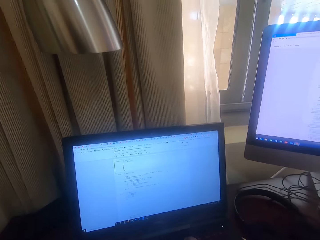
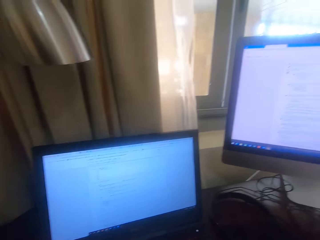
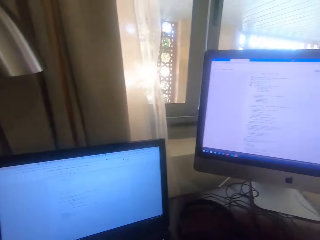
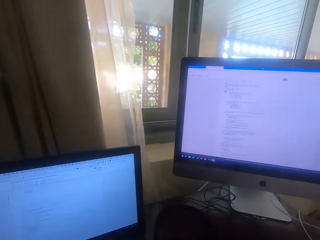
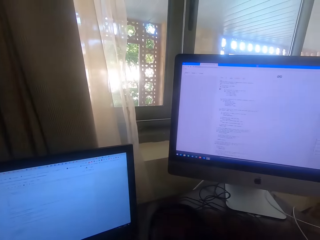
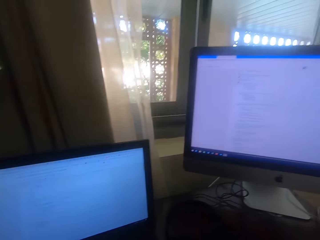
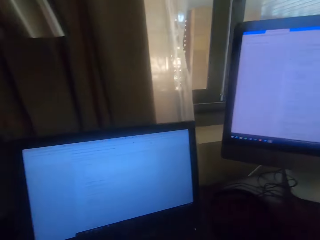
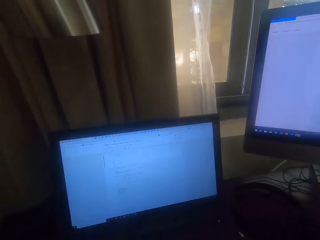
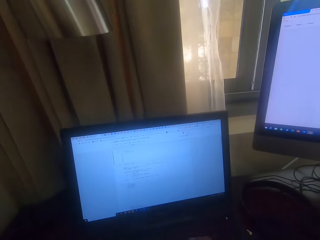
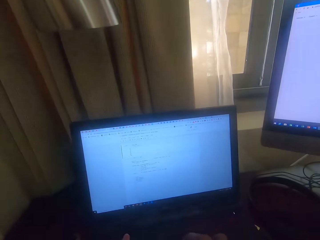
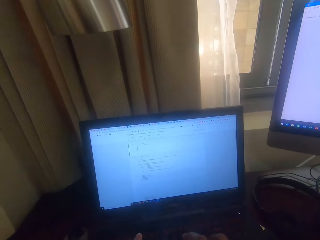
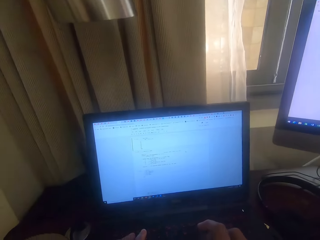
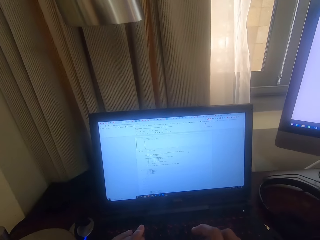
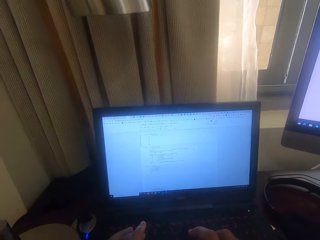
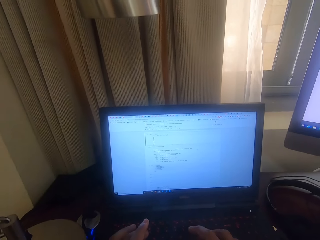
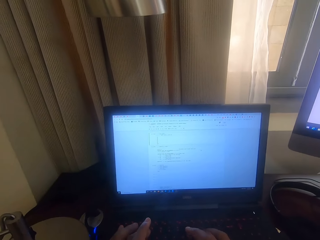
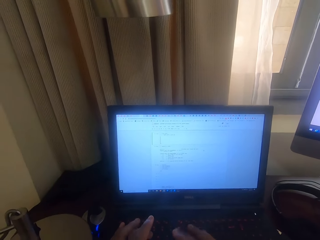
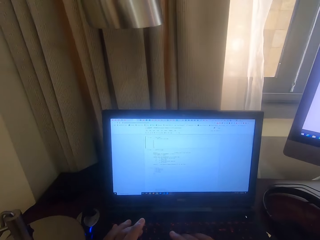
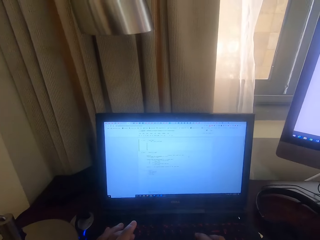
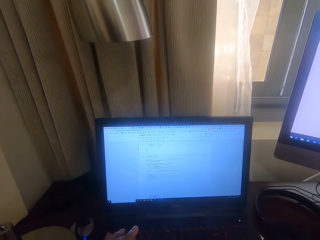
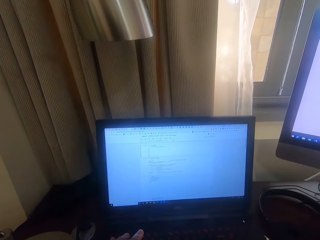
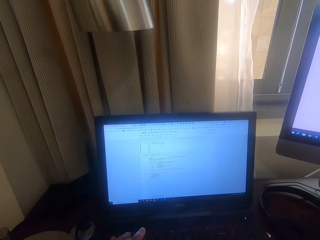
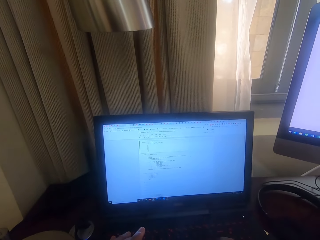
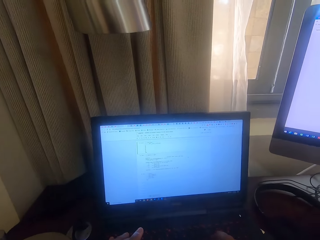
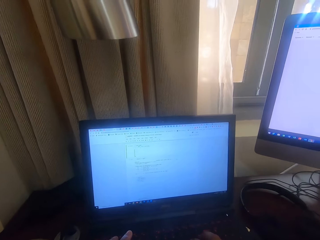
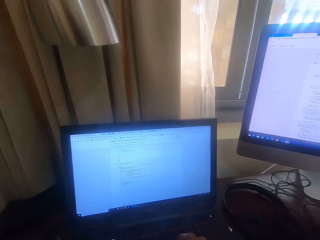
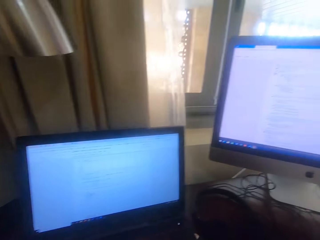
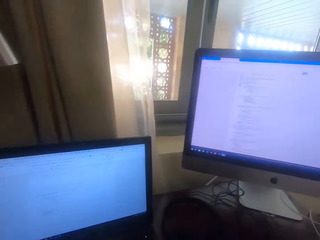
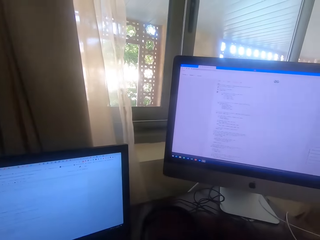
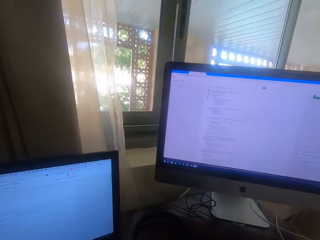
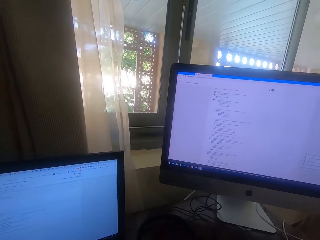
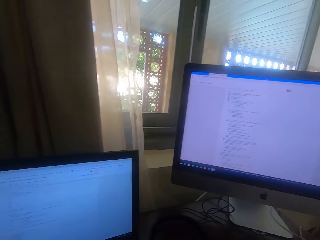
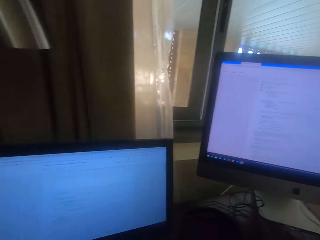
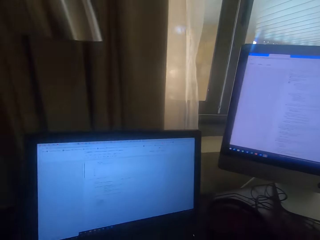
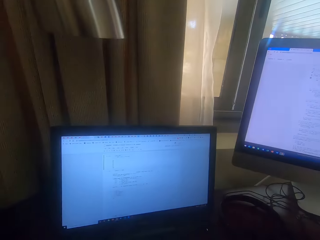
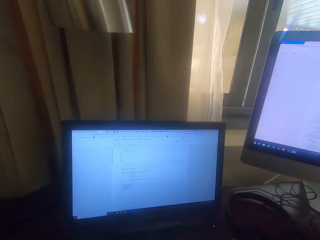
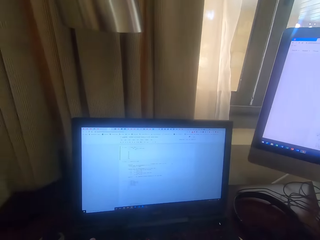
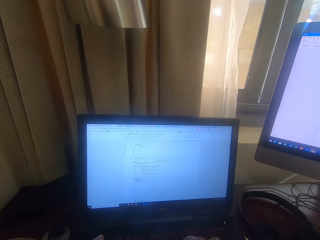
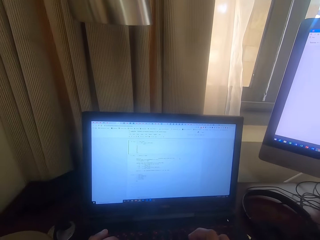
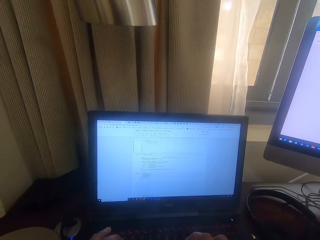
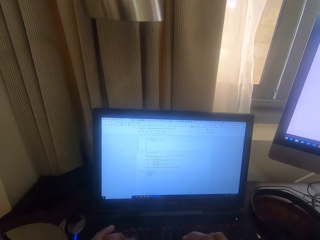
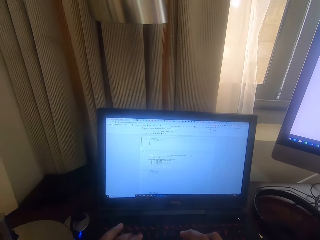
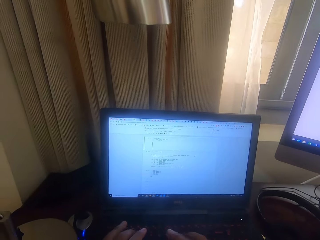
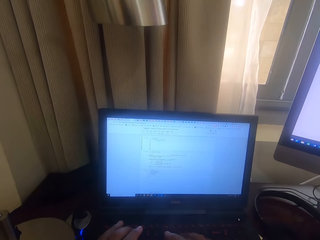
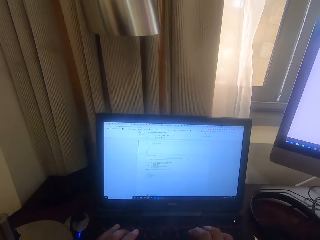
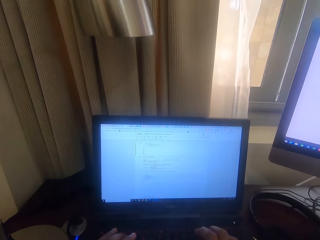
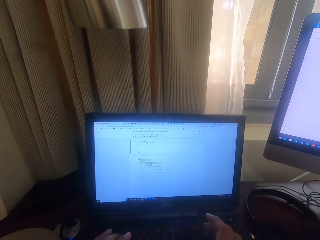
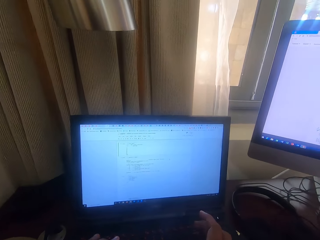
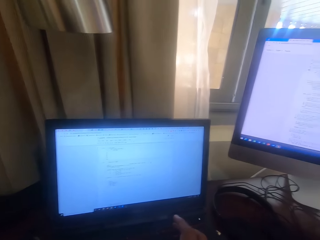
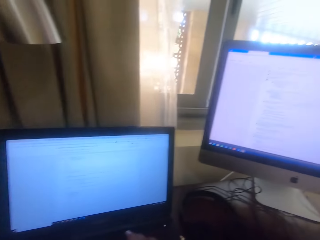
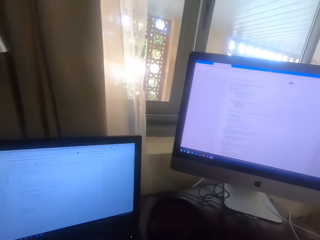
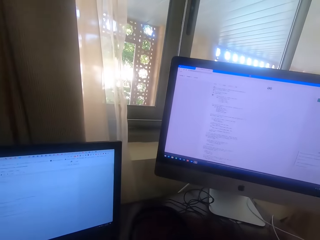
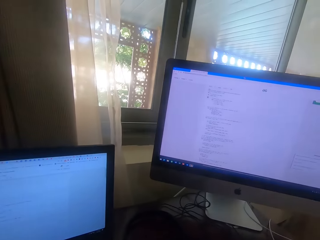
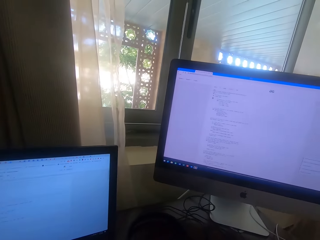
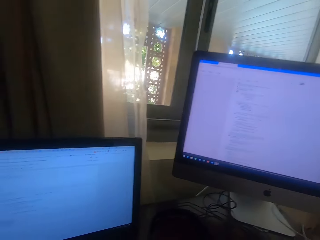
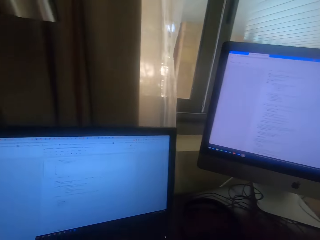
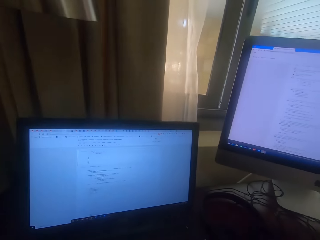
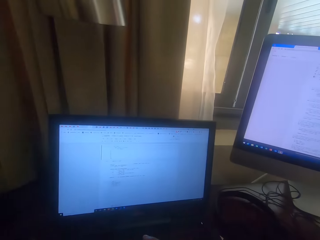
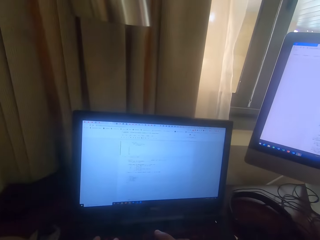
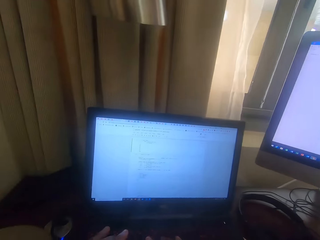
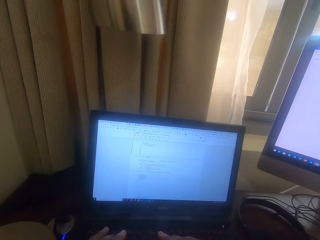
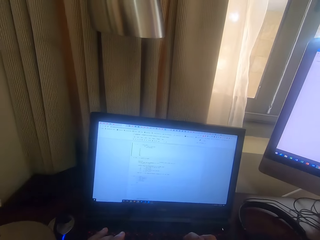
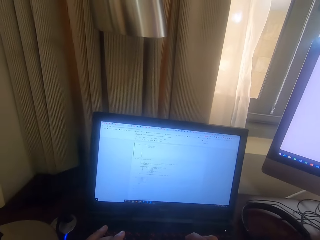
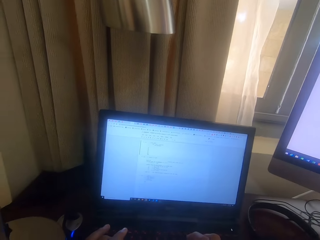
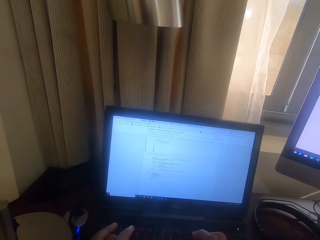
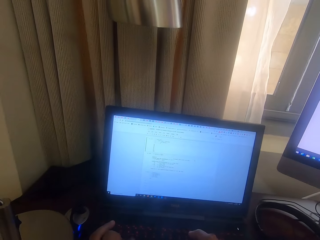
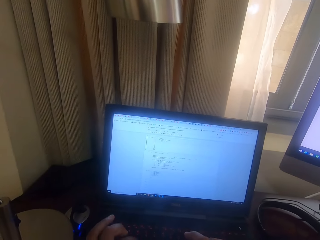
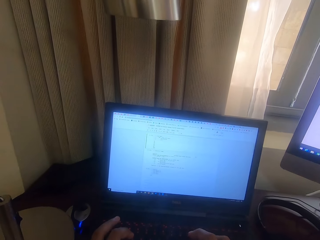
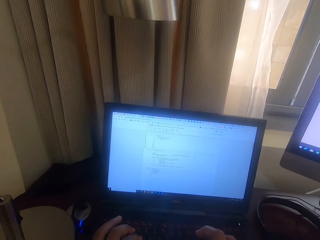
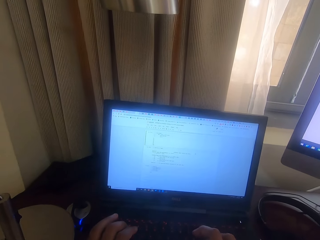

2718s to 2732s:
The camera wearer looks at the computer. They look around. They operate a laptop. They type with the laptop keyboard. They look at the computer. They type with the laptop keyboard. They stare at the computer. They type with the laptop keyboard. They look around.

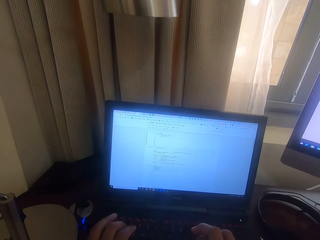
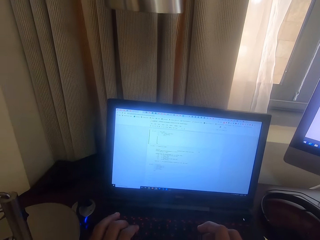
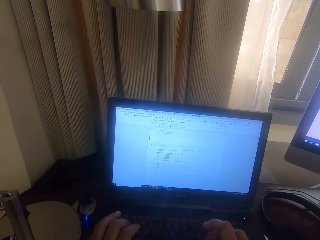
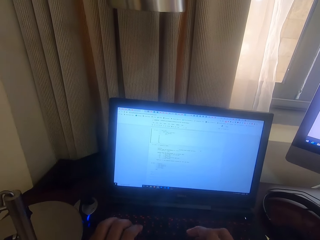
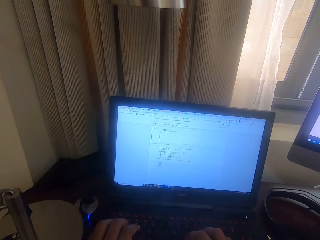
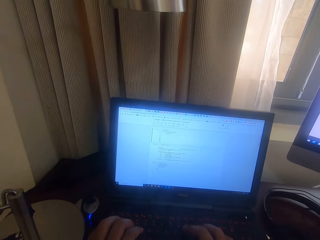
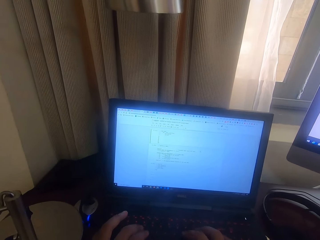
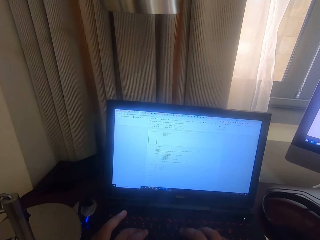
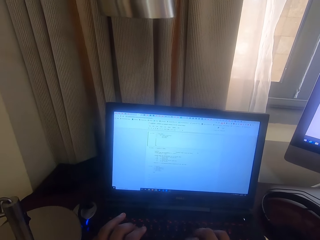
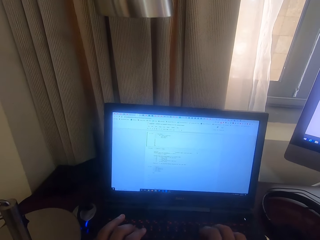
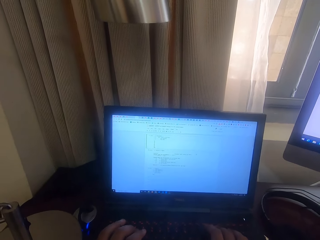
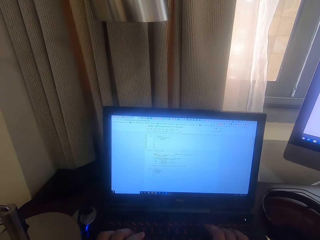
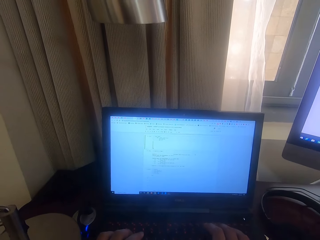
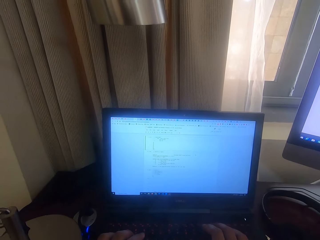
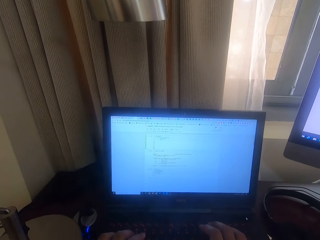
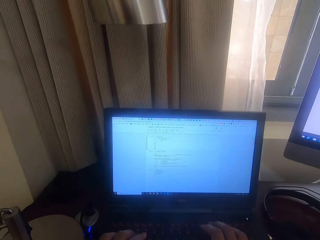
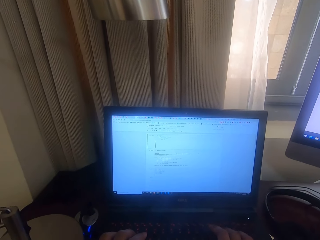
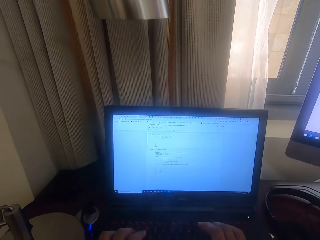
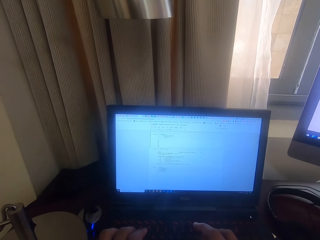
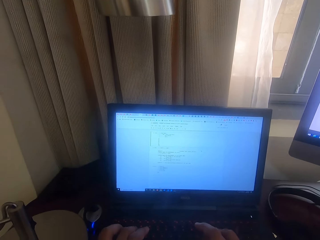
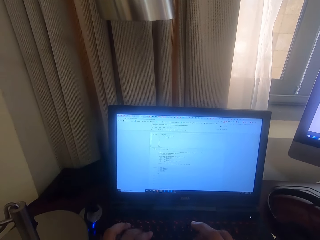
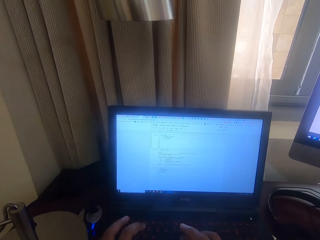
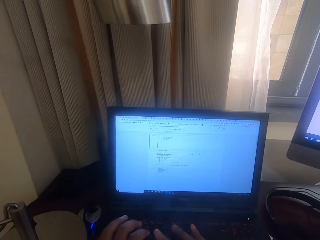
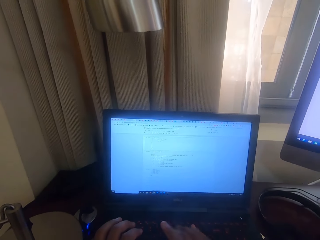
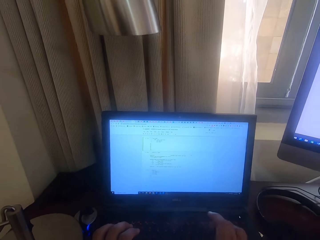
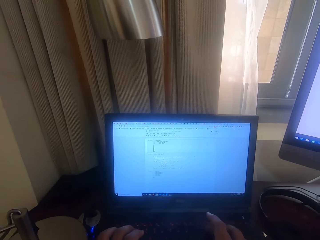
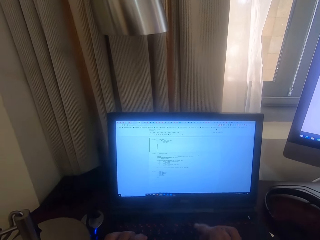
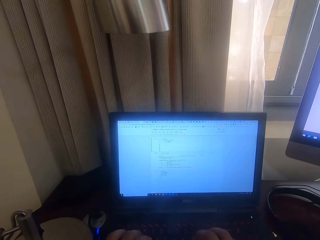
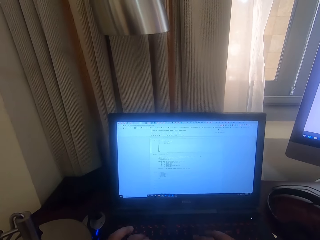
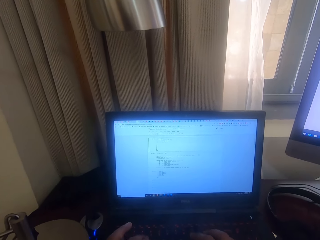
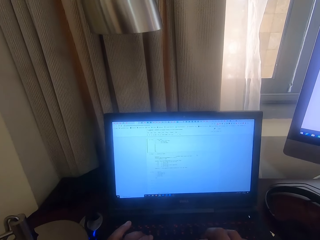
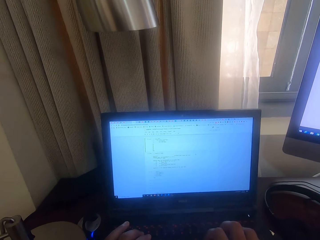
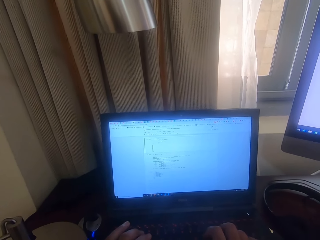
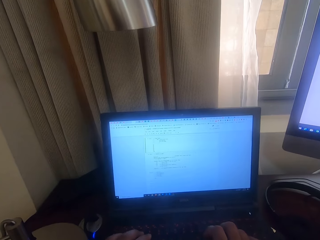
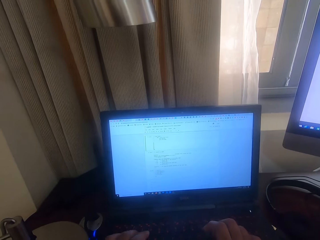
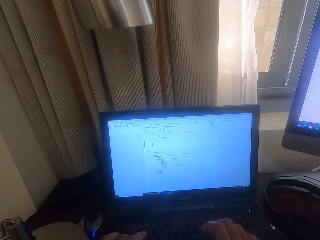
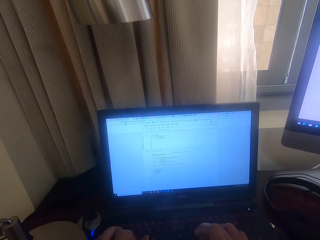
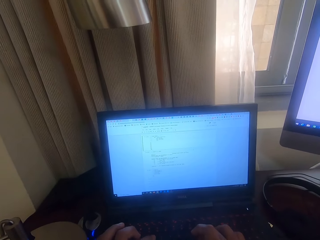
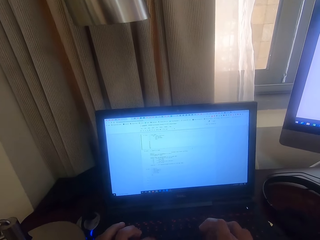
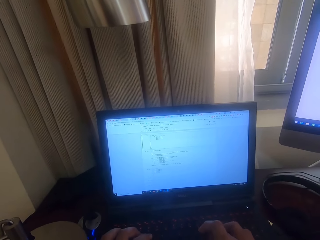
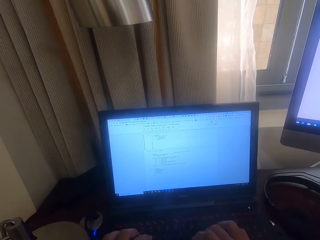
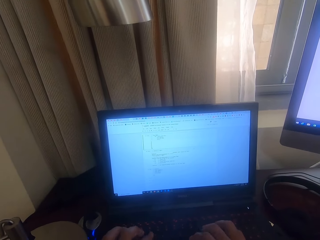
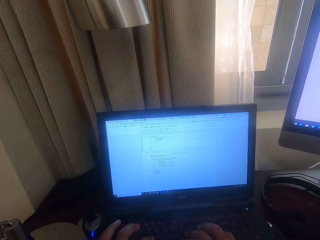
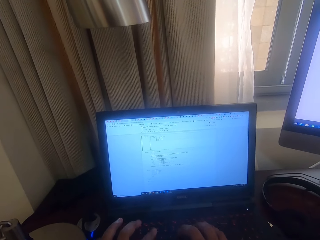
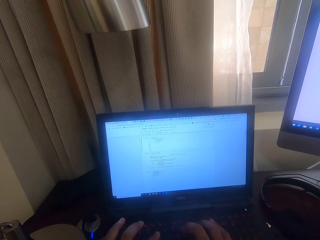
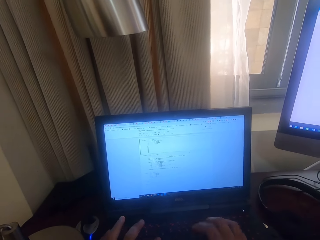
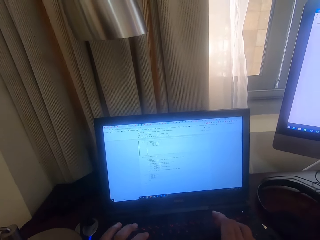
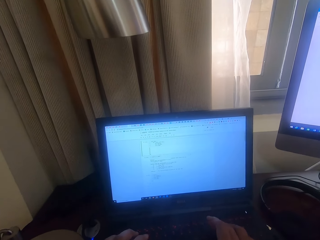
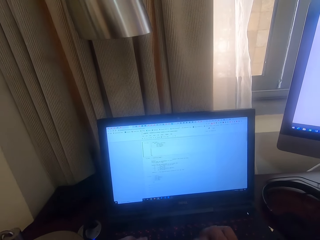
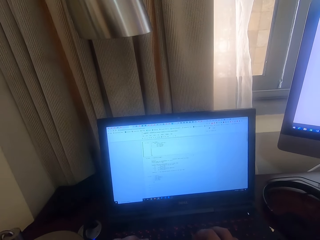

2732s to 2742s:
The camera wearer types on the keyboard.
